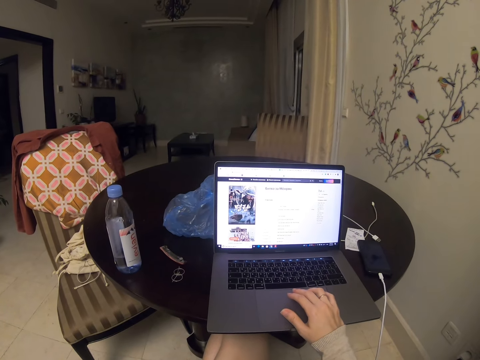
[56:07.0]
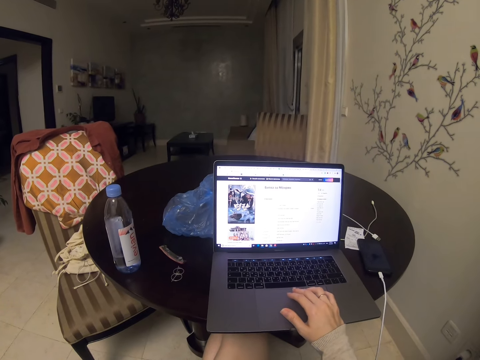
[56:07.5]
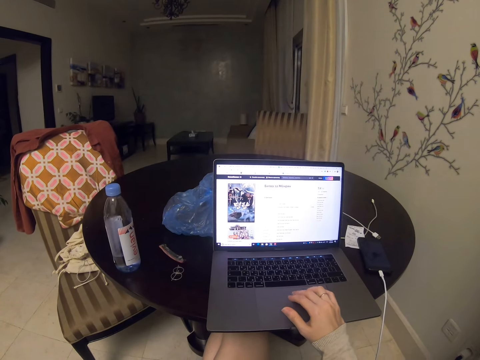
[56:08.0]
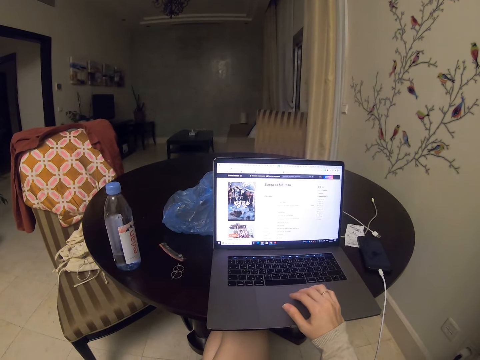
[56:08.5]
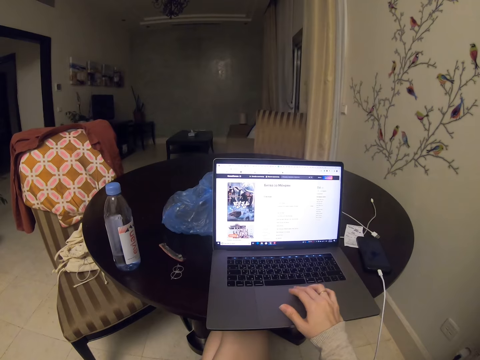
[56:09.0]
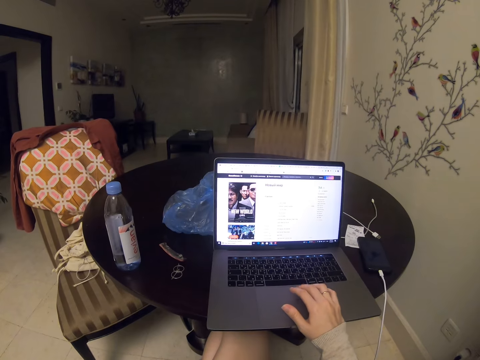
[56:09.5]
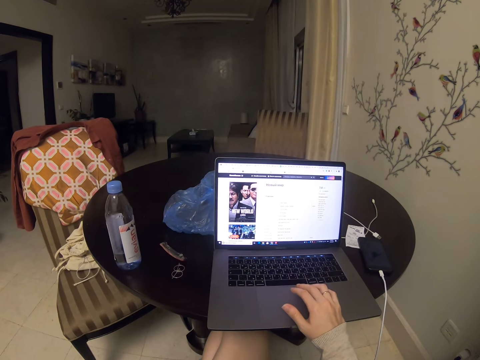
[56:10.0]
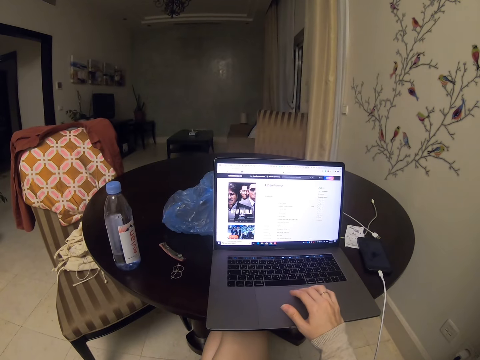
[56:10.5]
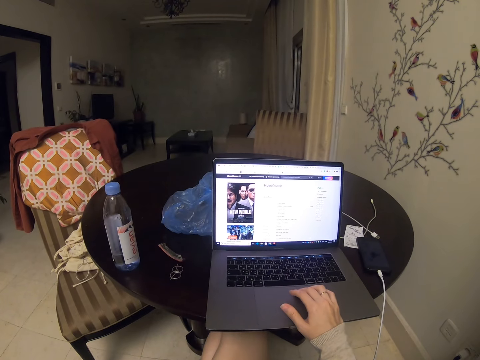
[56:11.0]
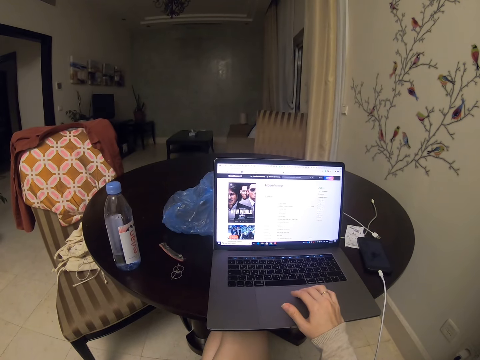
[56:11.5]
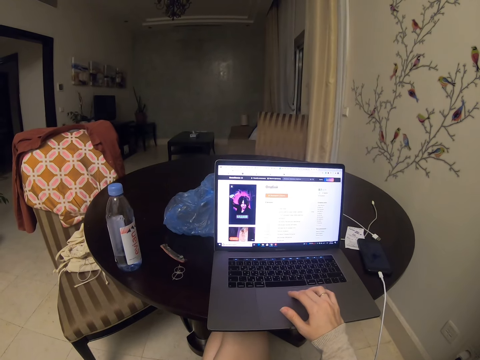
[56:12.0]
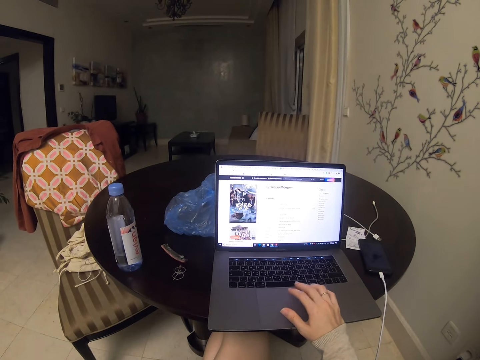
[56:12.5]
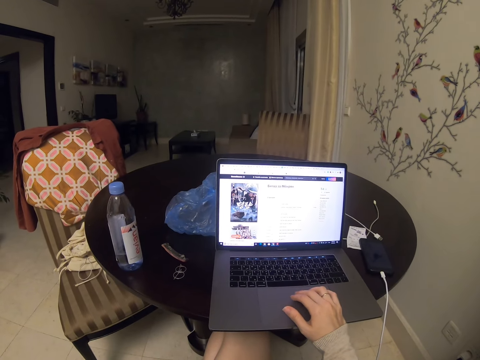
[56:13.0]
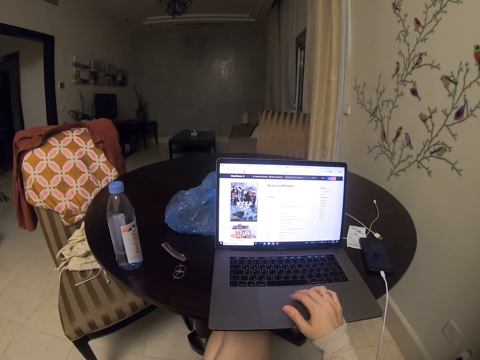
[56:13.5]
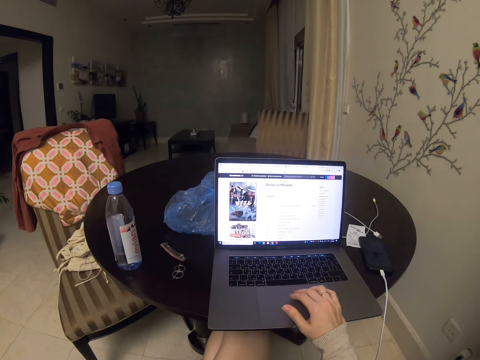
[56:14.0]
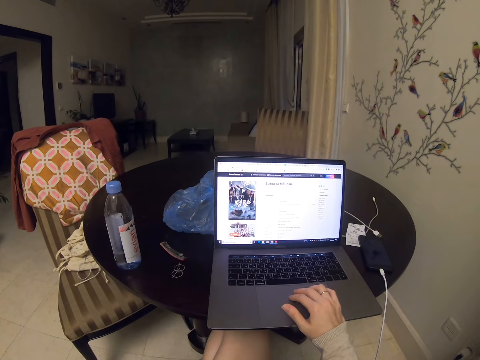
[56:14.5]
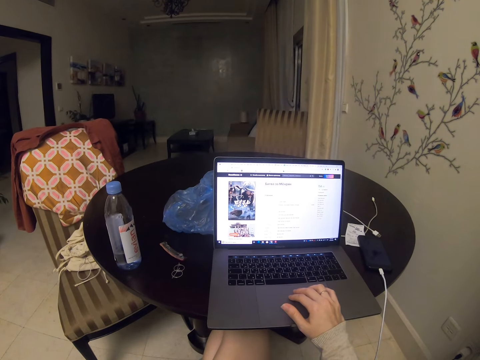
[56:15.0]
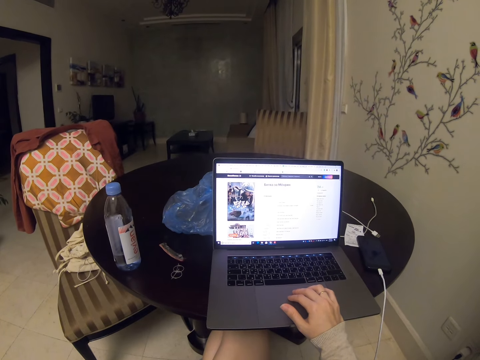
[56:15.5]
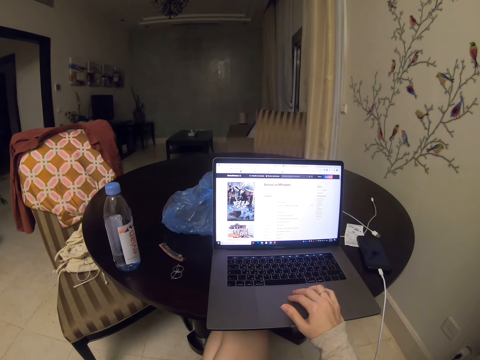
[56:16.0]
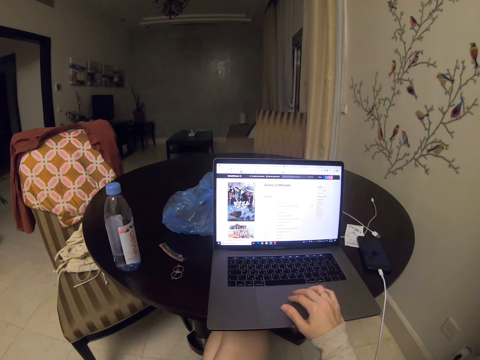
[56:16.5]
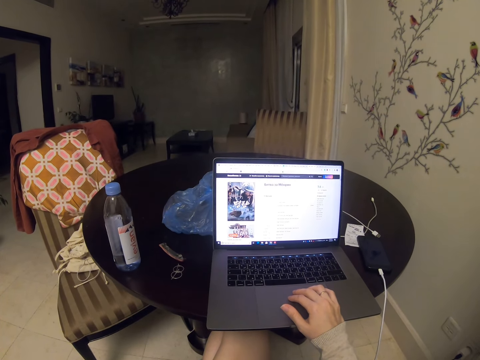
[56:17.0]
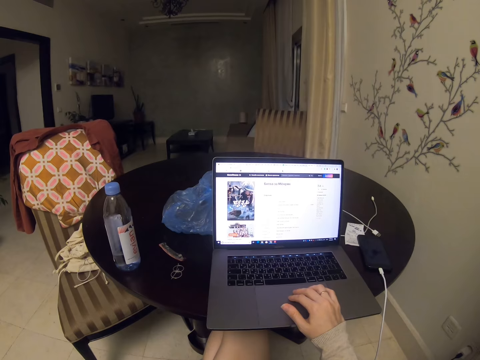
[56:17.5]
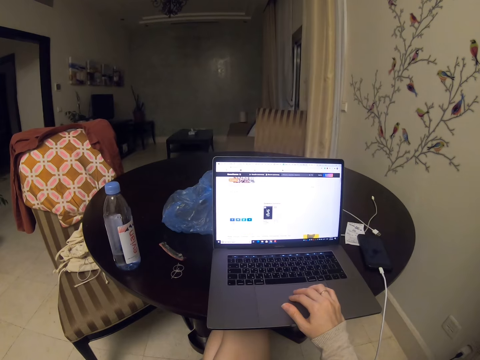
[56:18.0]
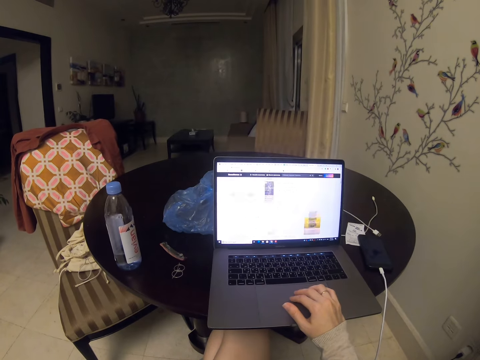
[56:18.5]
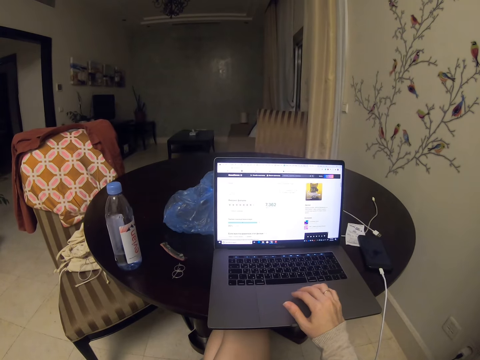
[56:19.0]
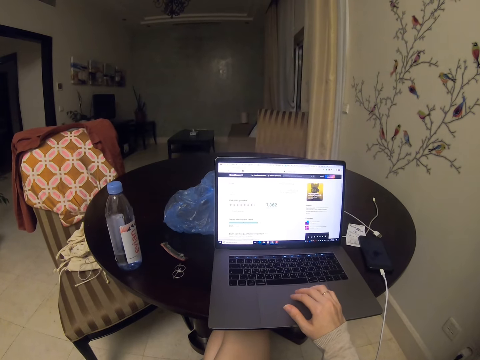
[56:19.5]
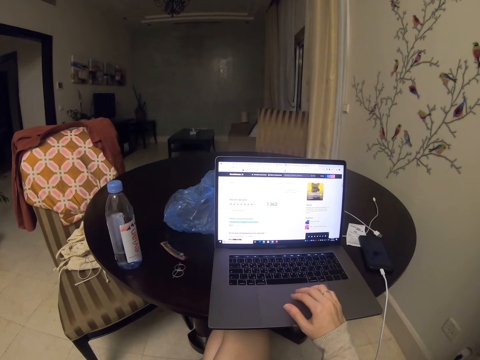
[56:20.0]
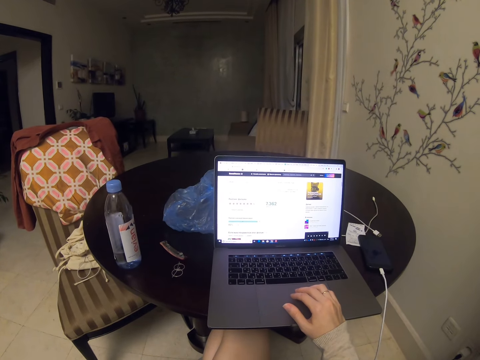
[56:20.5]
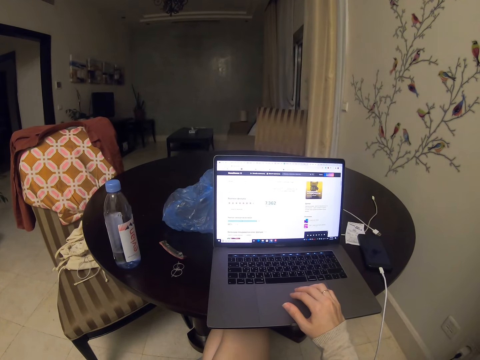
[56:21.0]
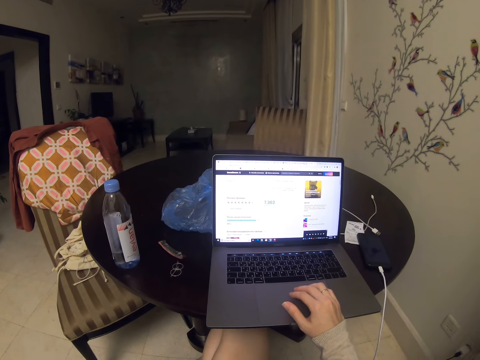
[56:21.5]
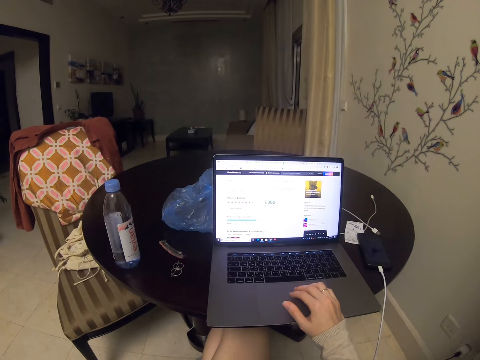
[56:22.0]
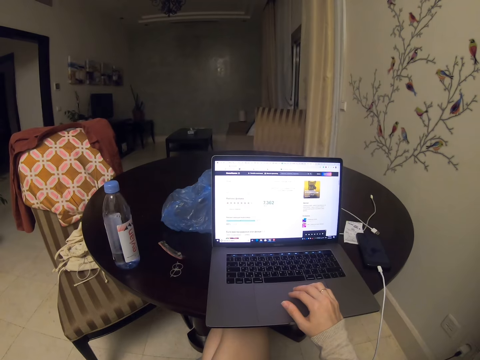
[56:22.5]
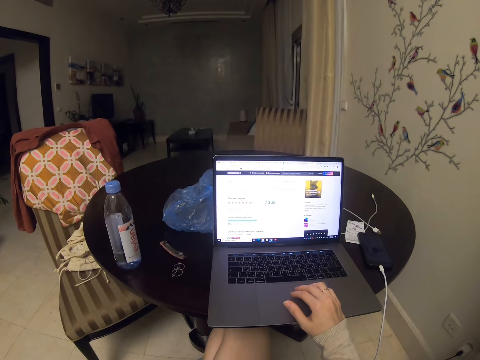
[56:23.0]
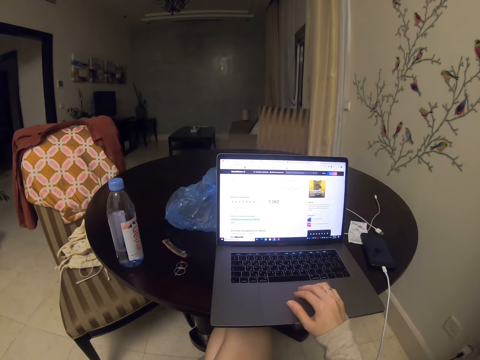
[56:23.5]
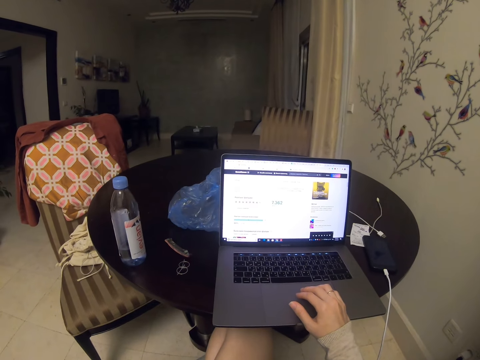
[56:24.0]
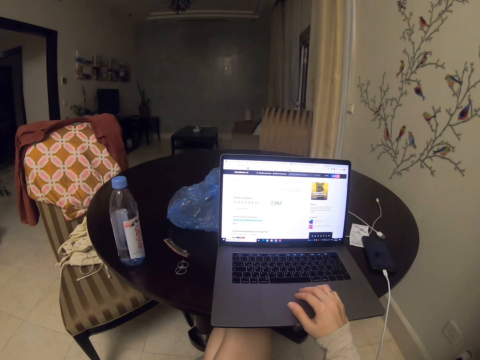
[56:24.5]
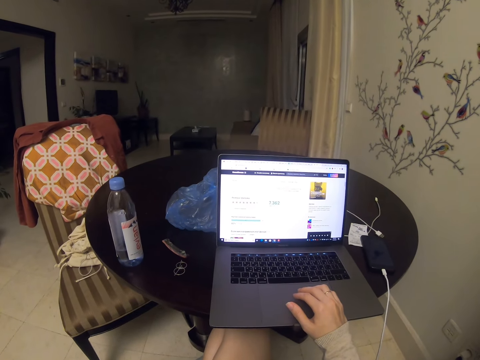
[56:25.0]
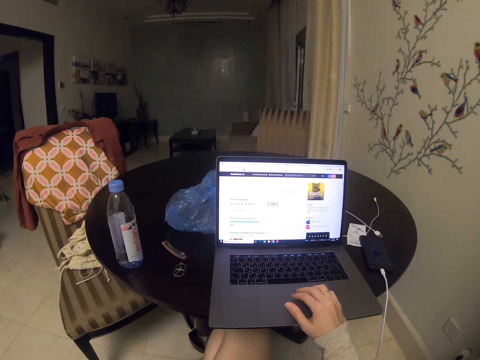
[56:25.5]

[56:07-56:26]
The camera wearer scrolls. They read.

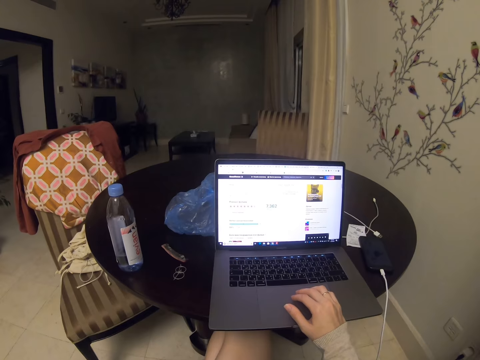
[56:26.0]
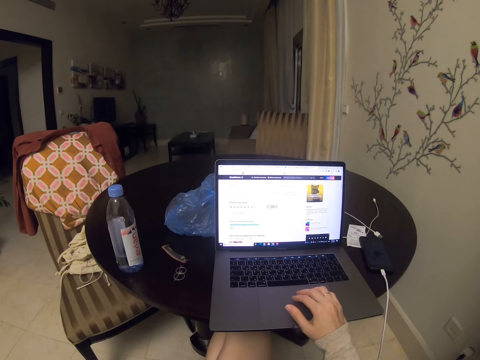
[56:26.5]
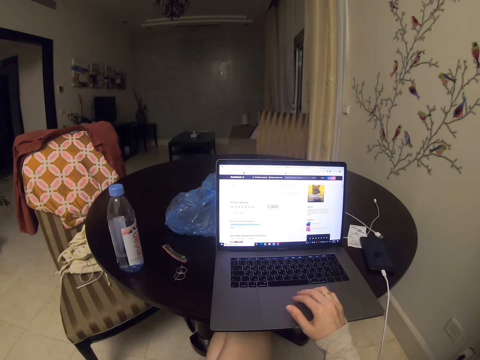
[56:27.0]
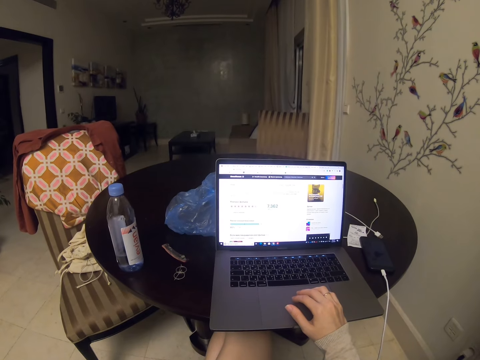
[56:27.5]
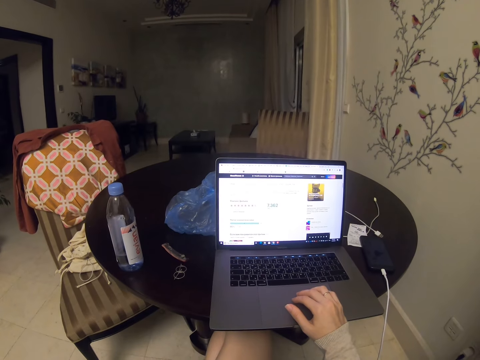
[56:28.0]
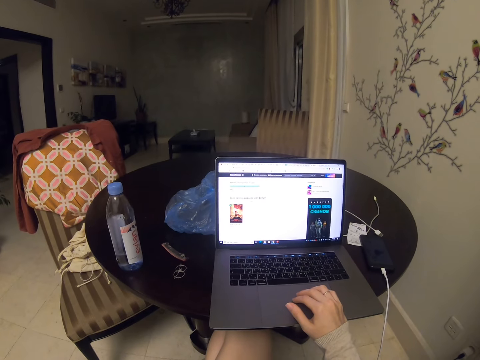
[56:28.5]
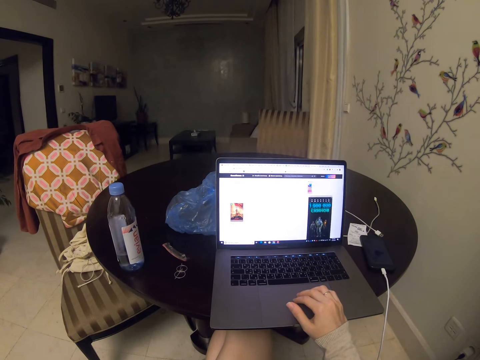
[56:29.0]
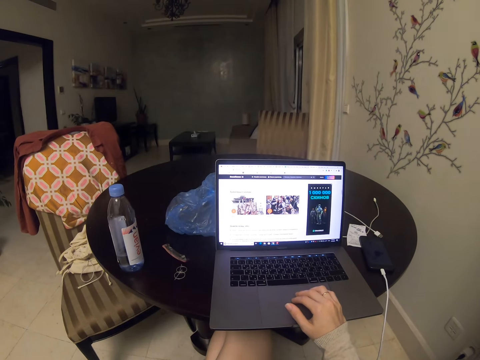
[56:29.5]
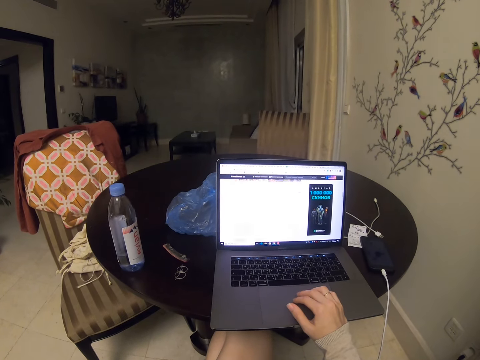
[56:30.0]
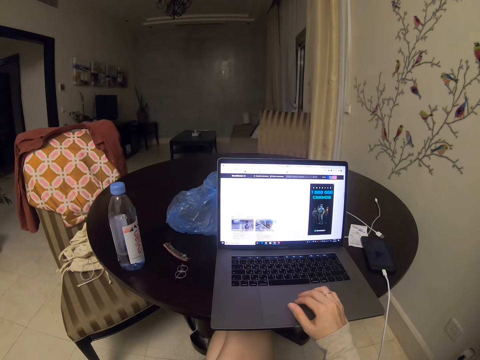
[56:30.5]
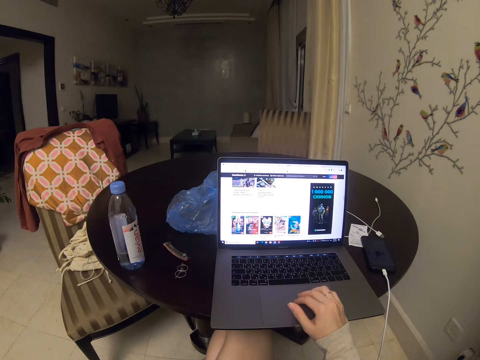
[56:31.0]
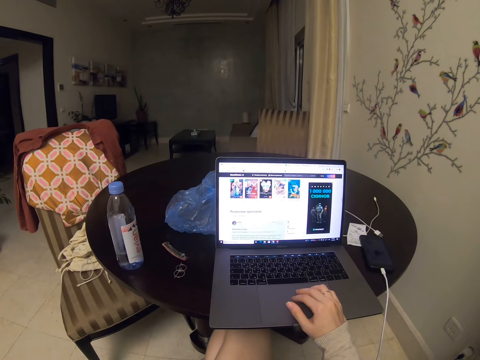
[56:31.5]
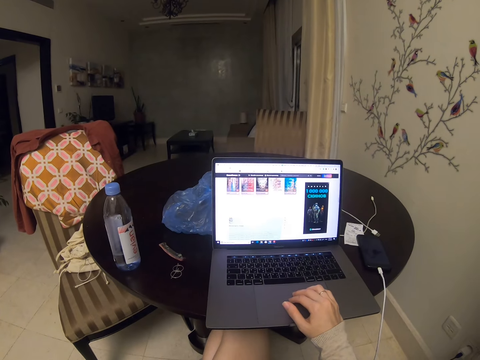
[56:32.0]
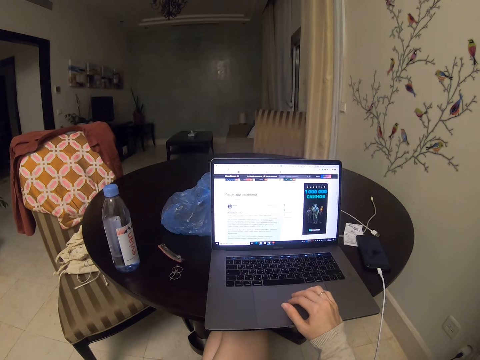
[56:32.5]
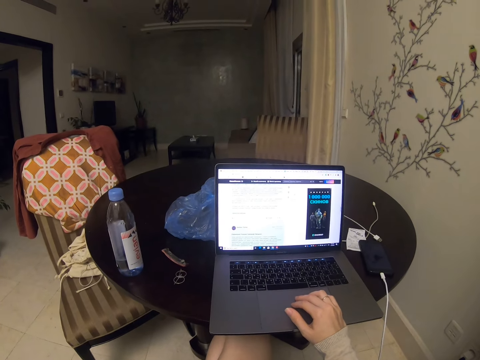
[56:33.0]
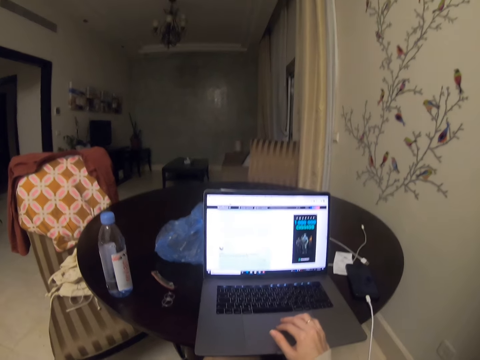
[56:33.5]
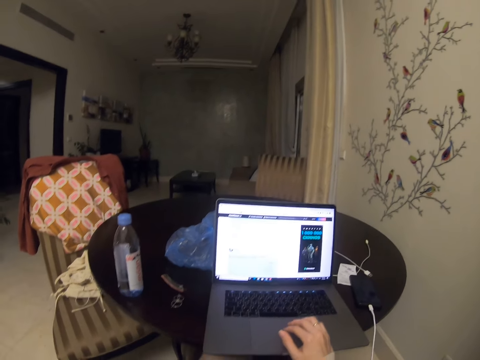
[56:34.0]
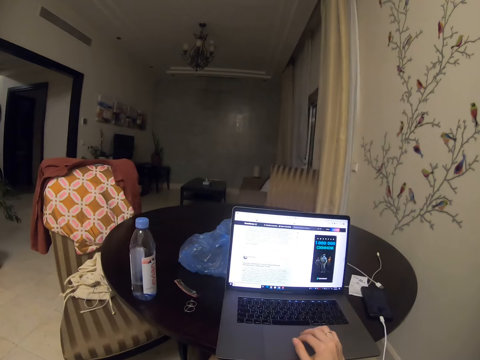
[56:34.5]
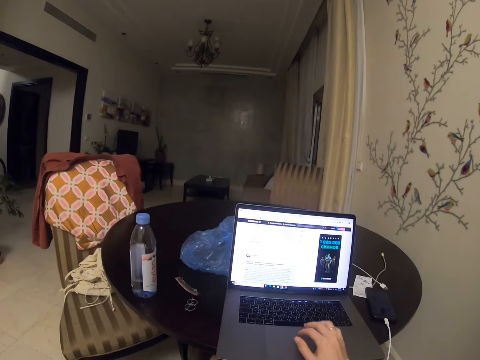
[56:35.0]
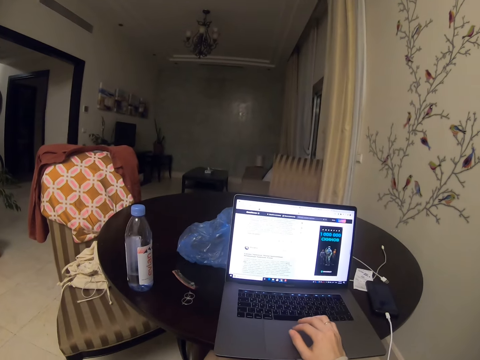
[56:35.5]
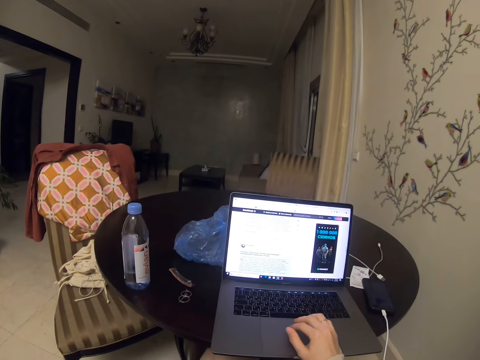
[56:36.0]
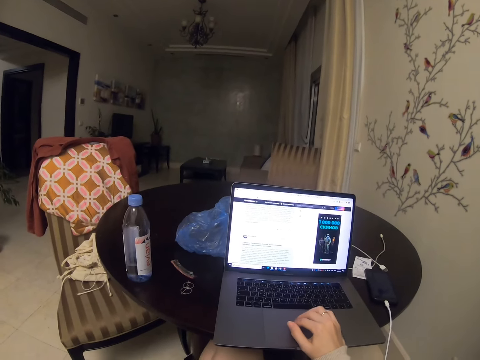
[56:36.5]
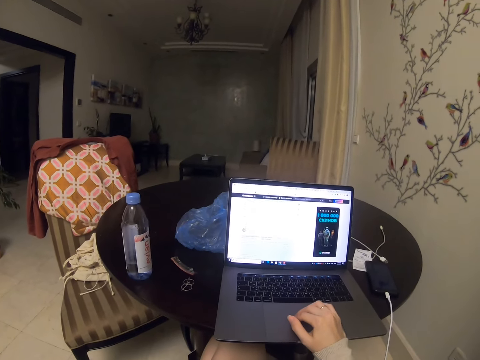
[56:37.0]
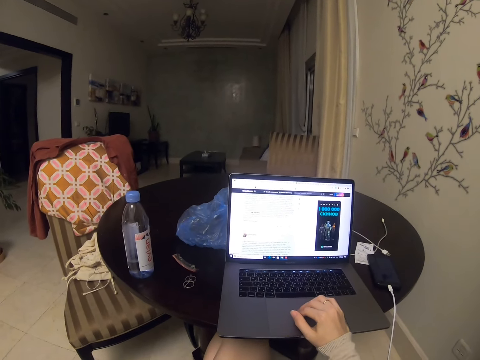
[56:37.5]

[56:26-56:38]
The camera wearer scrolls.
